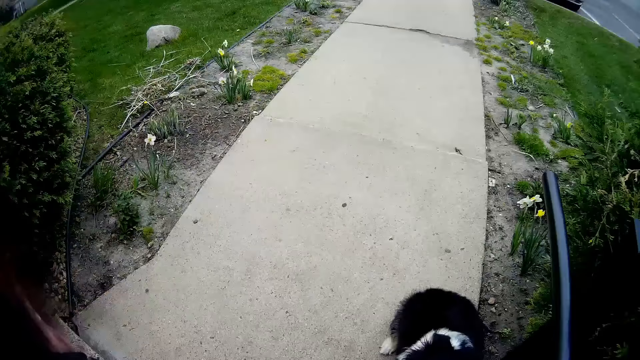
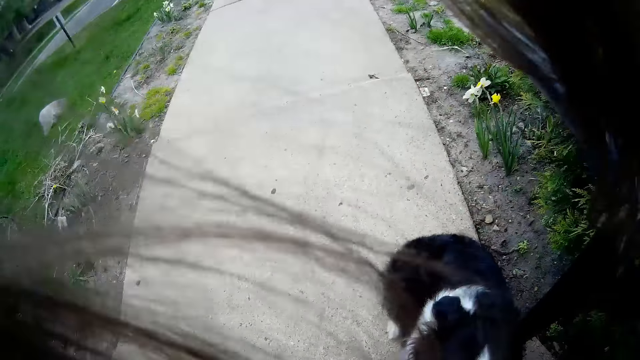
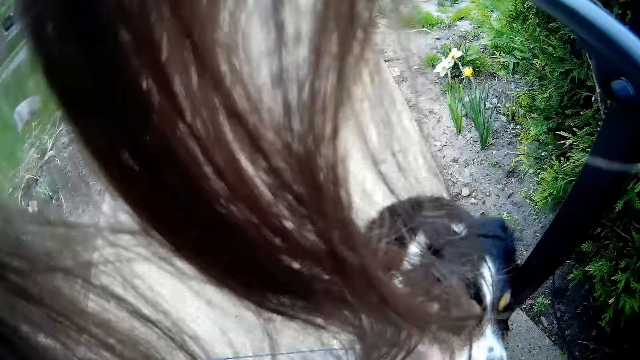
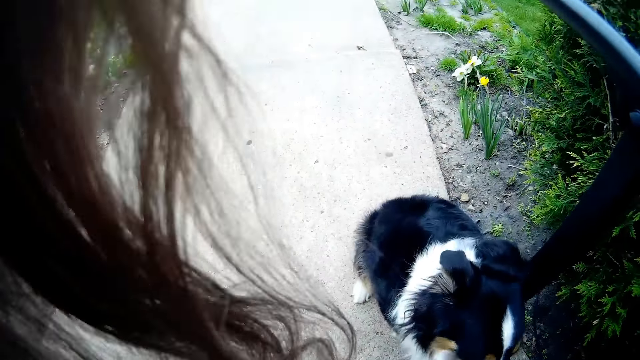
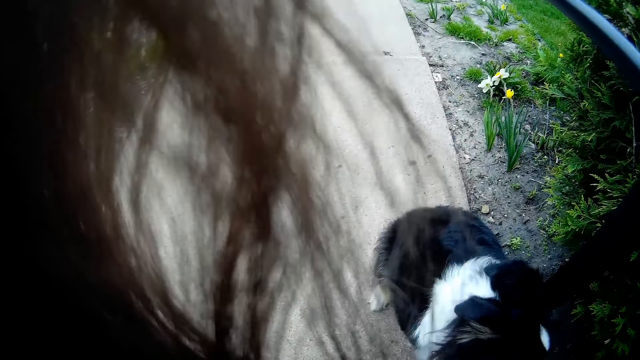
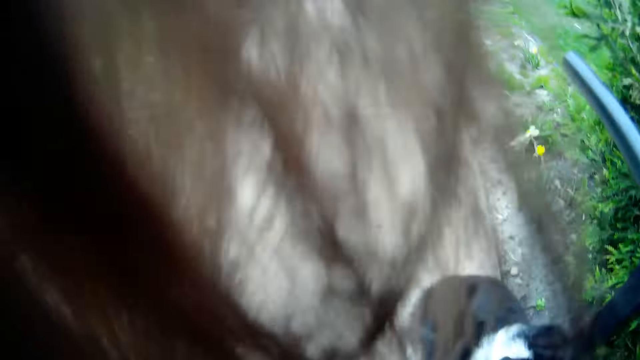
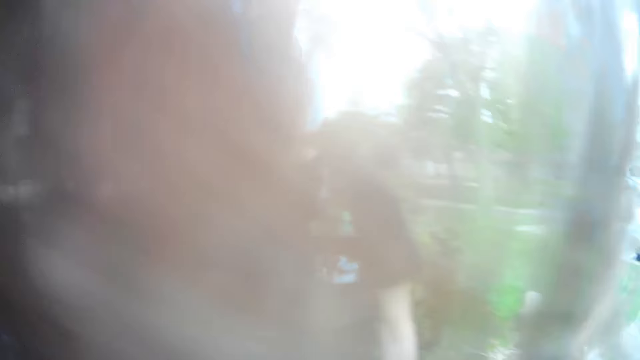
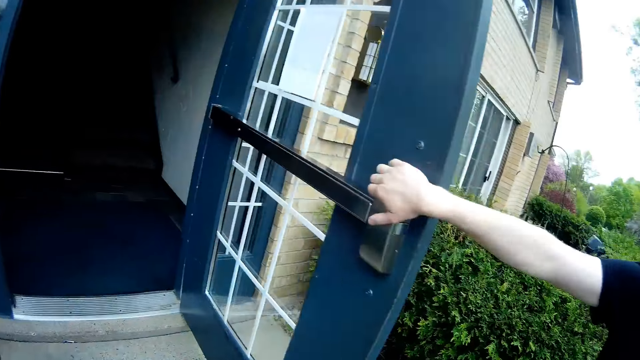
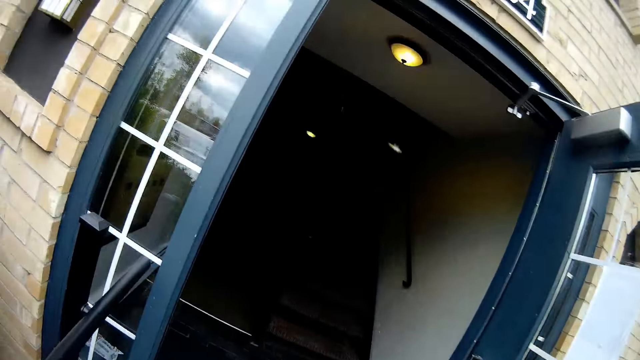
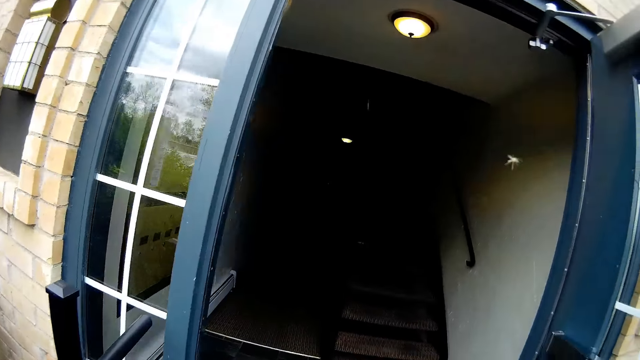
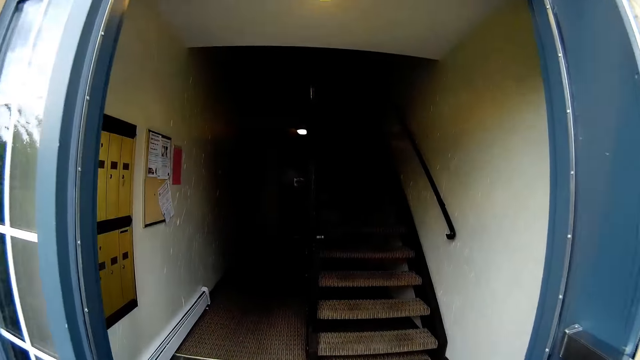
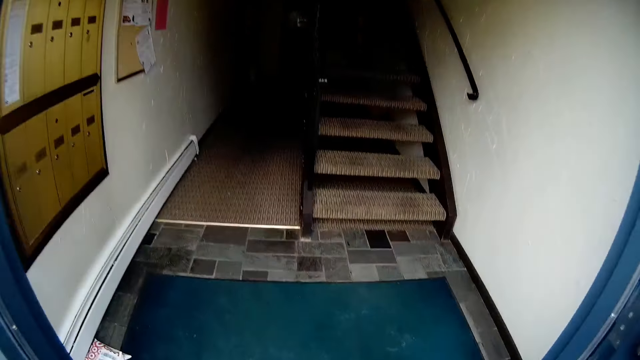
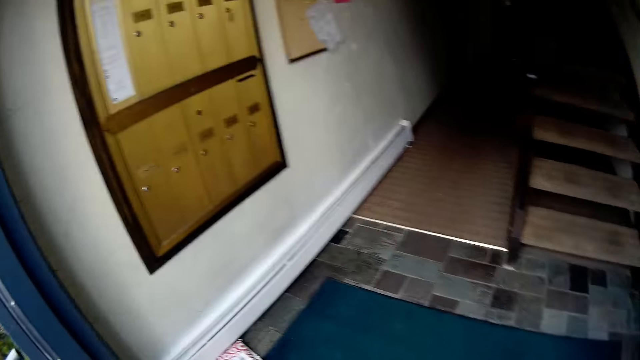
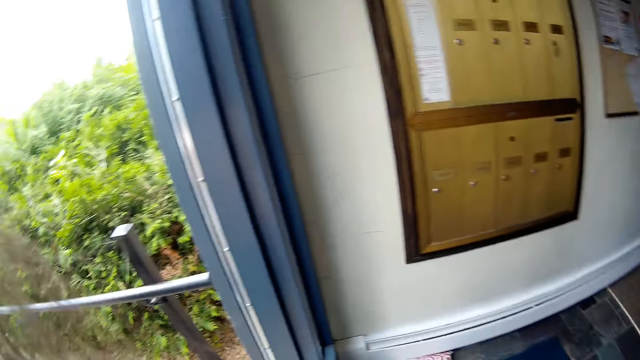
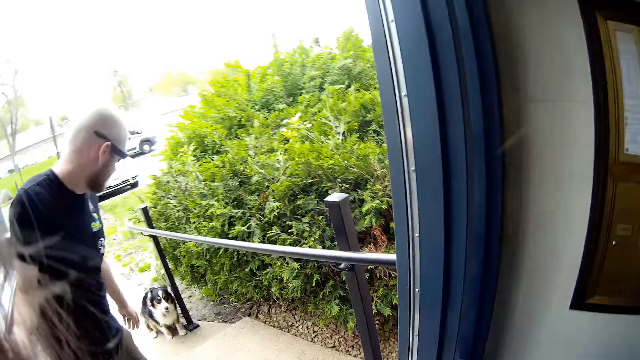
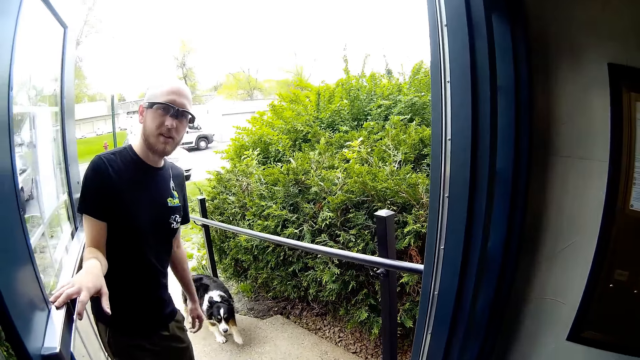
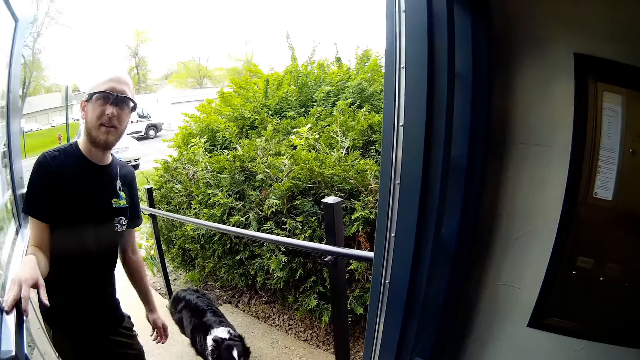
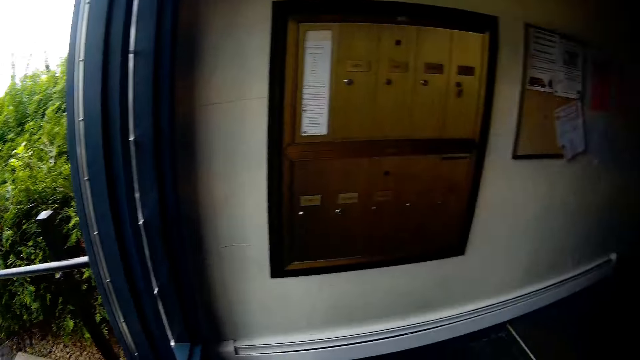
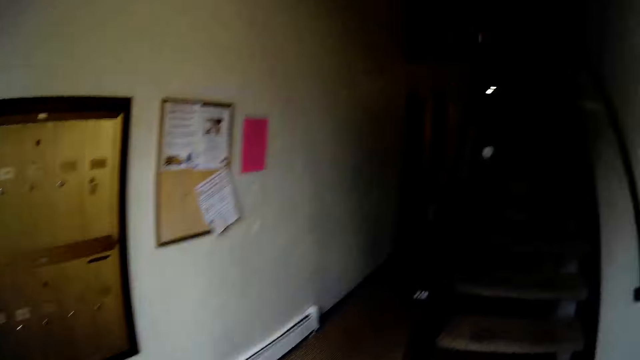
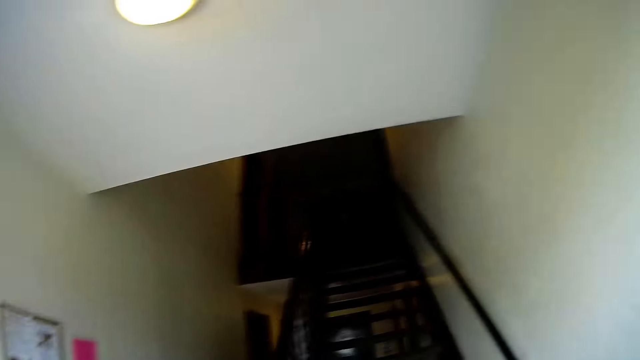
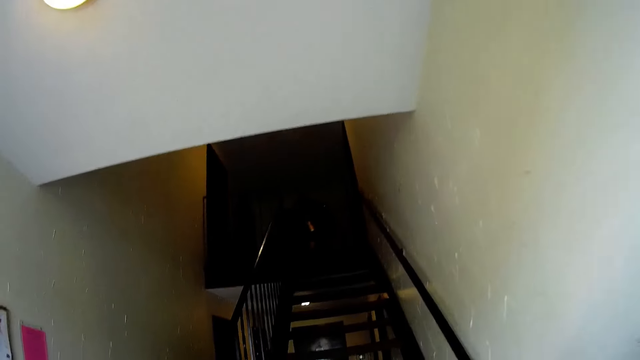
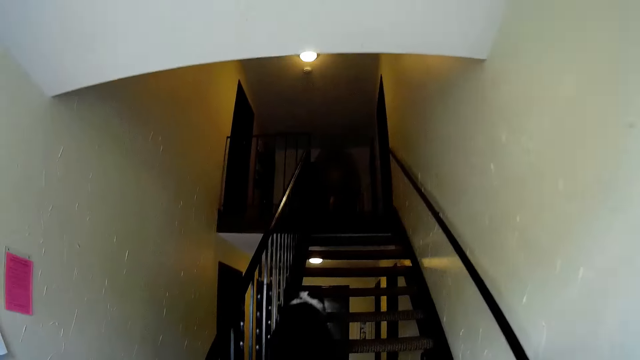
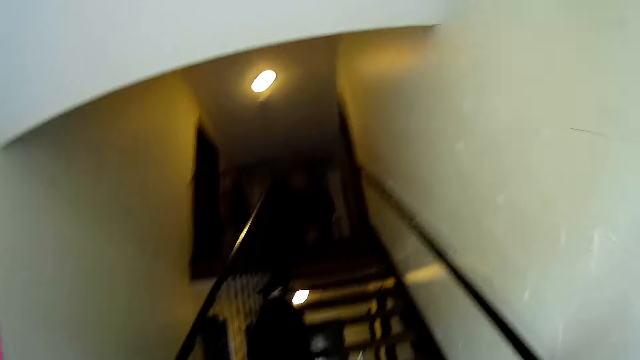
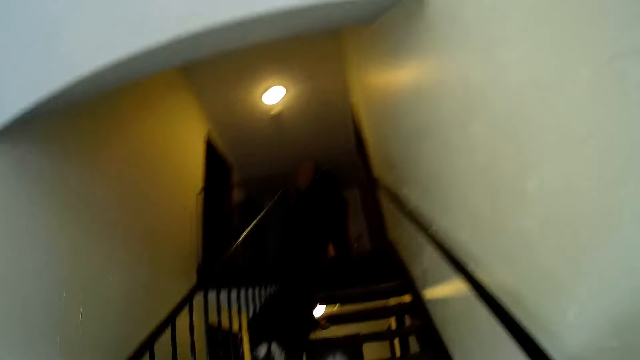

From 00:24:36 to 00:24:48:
A man holds a door. The camera wearer enters a building. The dog walks inside the building and climbs a staircase.

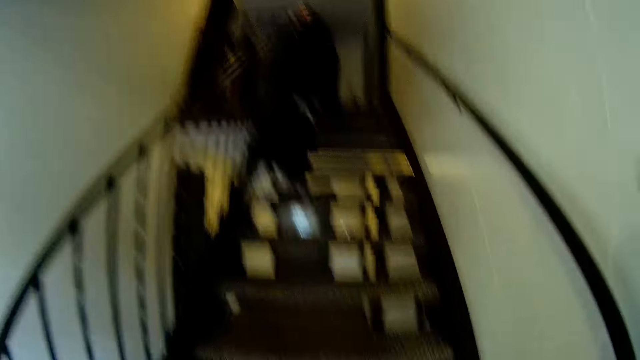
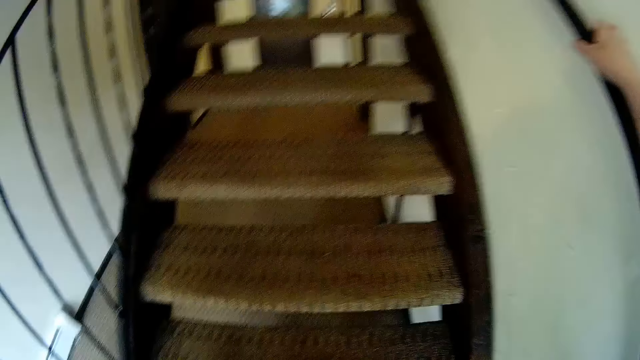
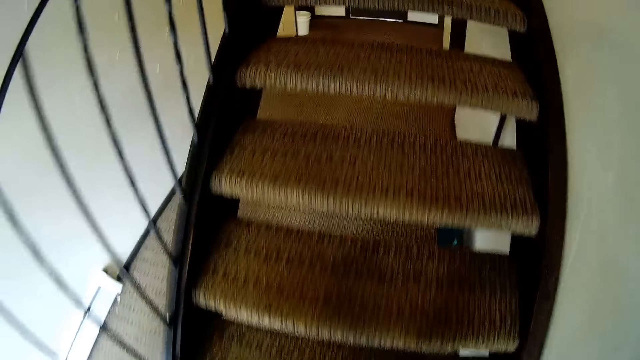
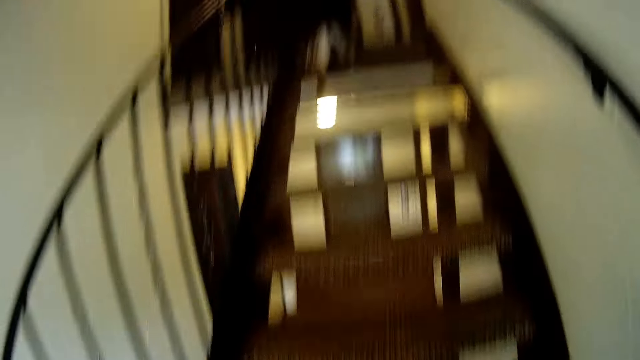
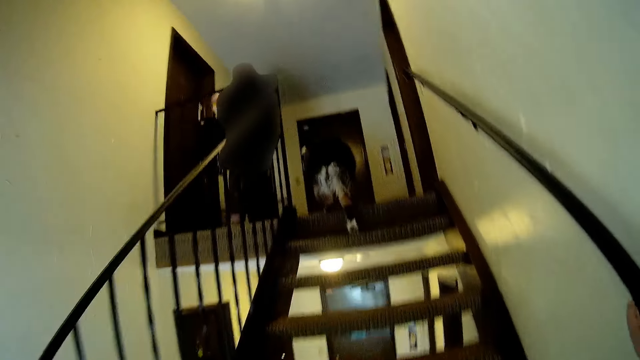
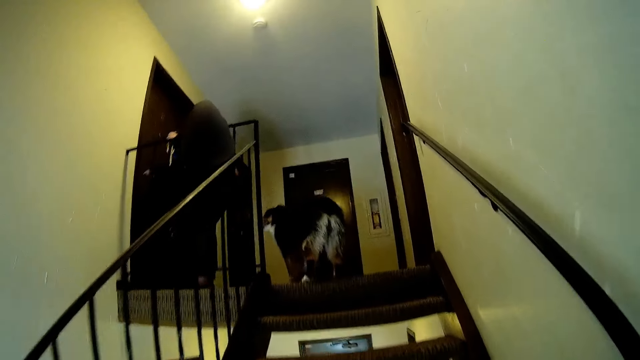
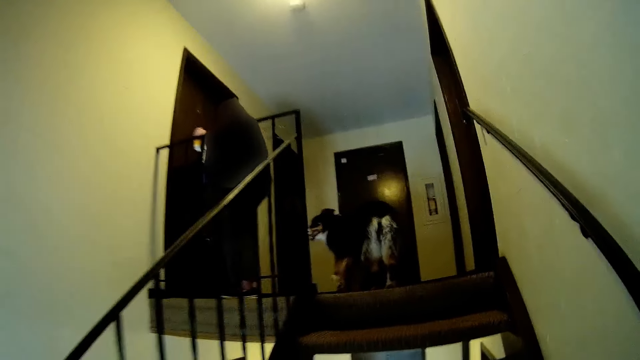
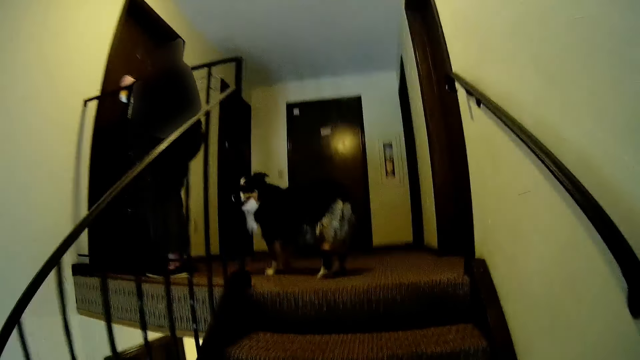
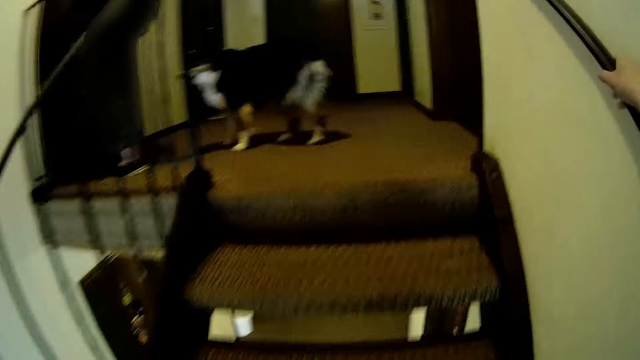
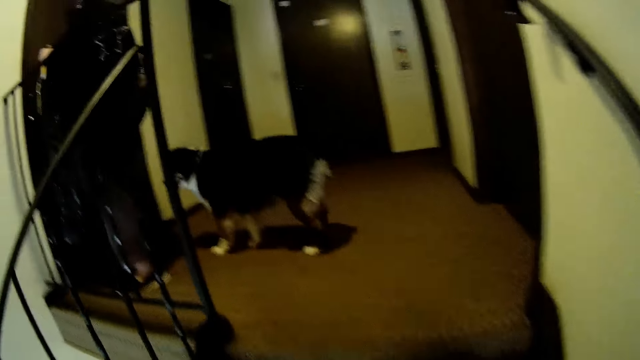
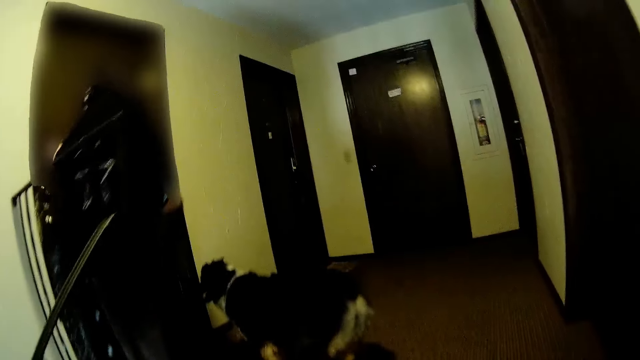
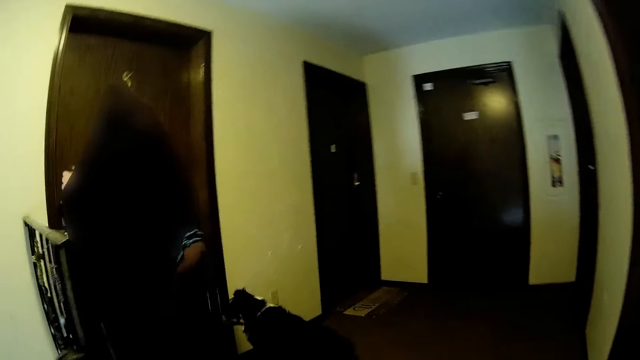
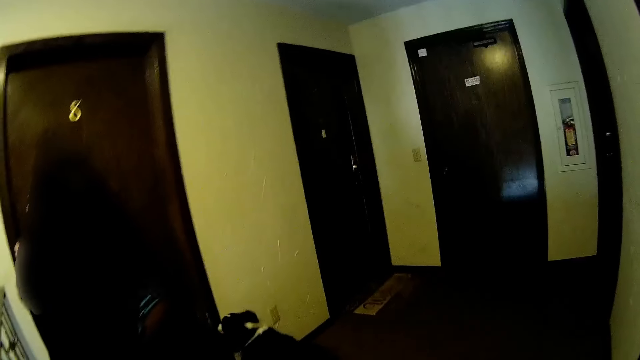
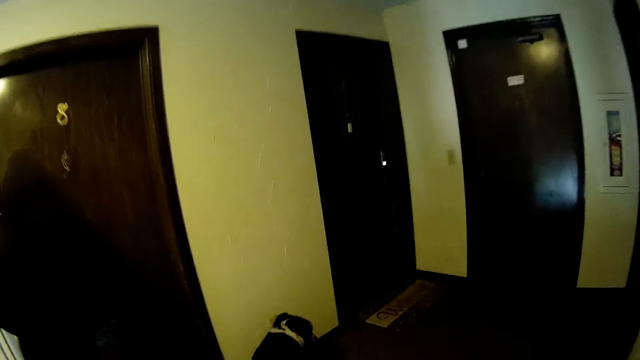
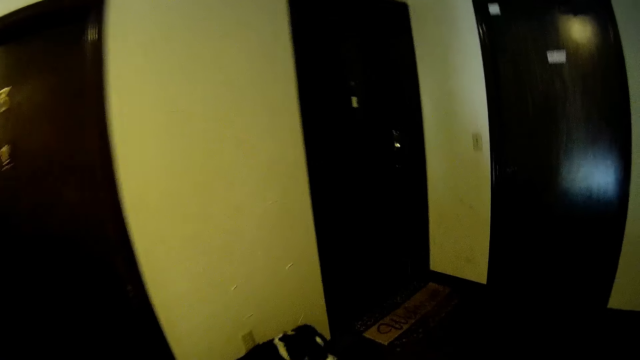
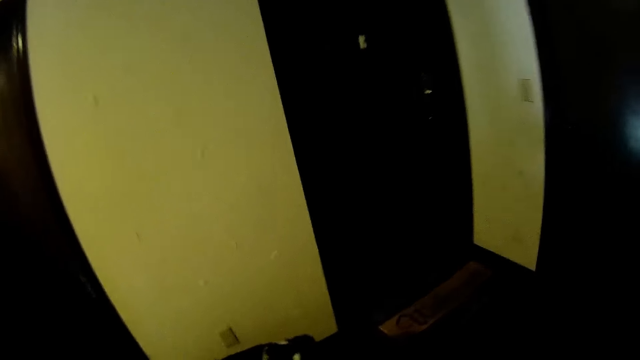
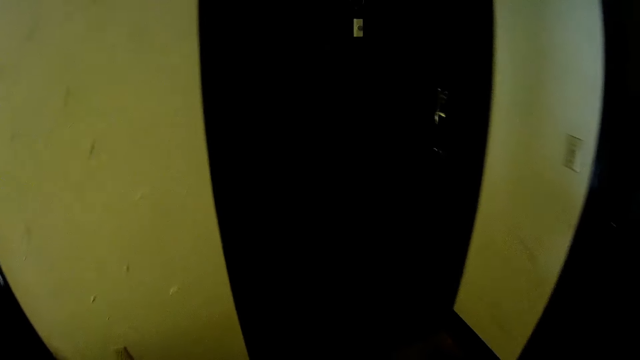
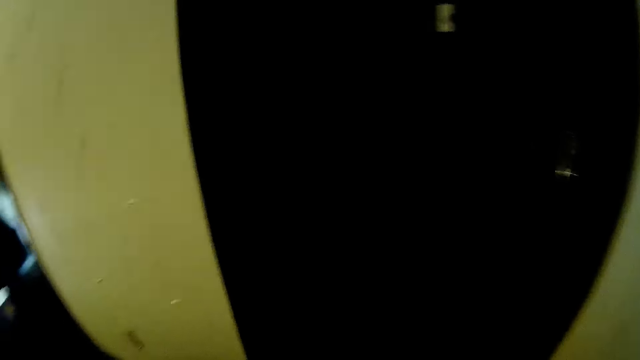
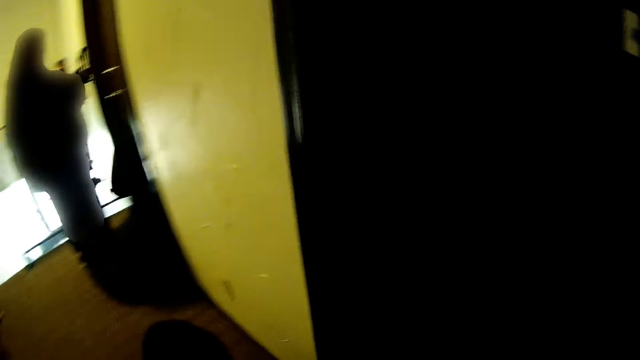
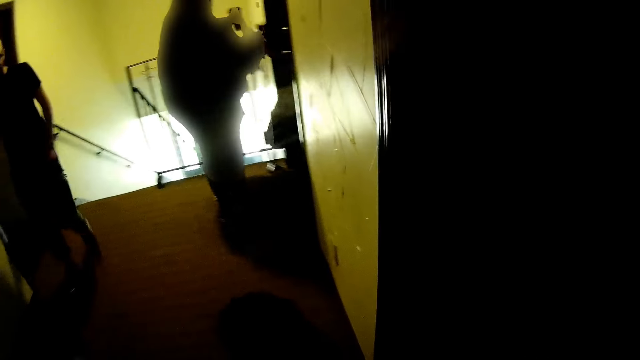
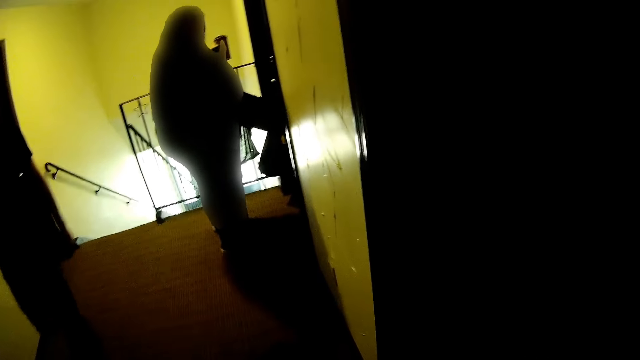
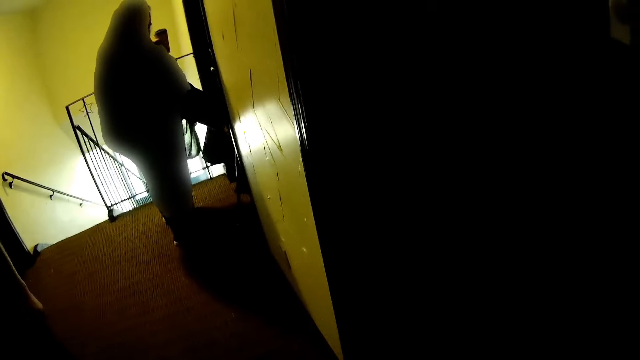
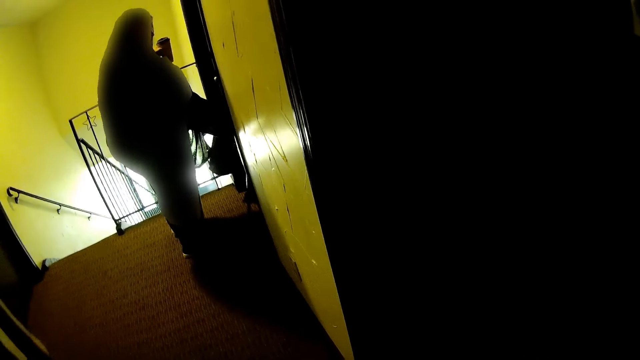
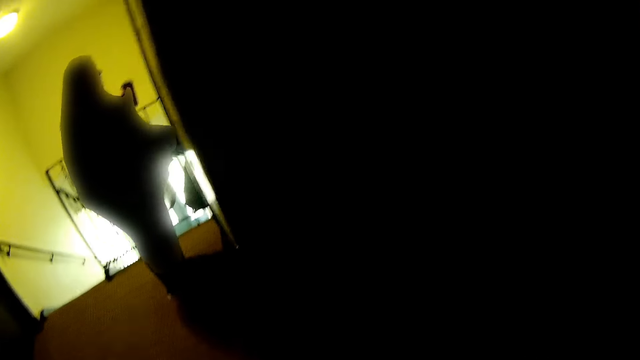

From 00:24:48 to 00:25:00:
The camera wearer walks up a staircase. They hold a metal. A woman stands in front of a door and leans a rod against a wall.
